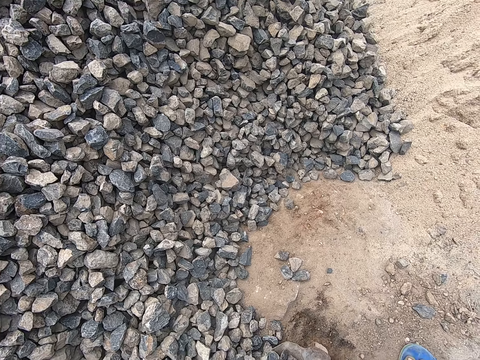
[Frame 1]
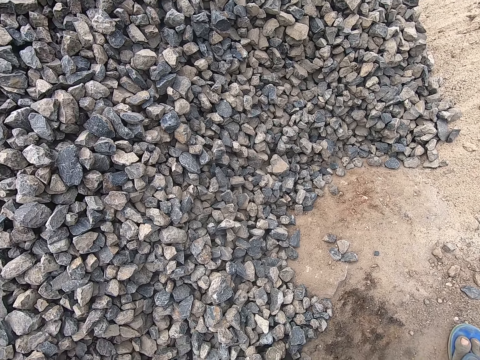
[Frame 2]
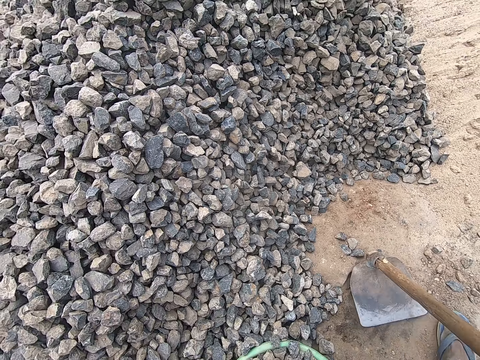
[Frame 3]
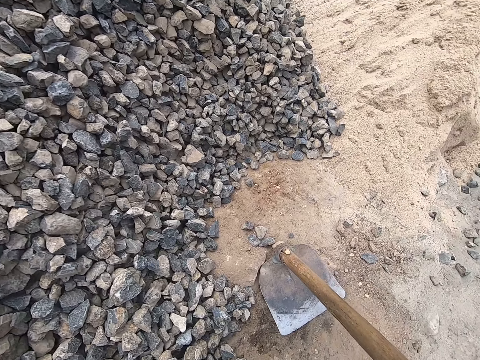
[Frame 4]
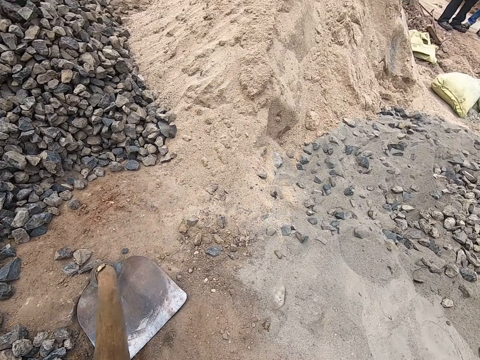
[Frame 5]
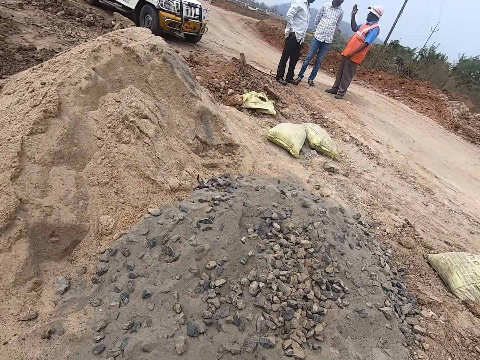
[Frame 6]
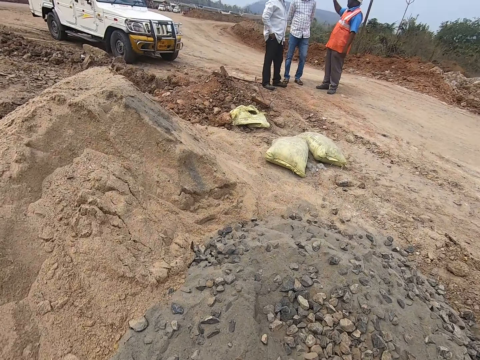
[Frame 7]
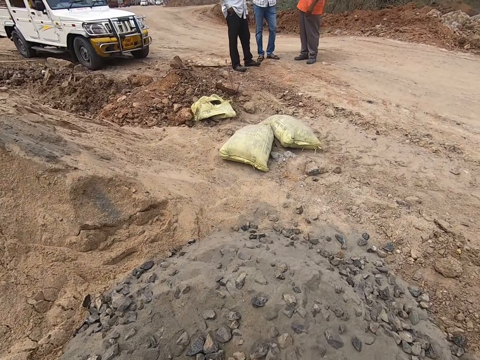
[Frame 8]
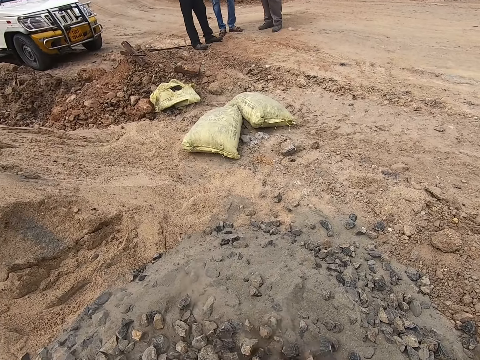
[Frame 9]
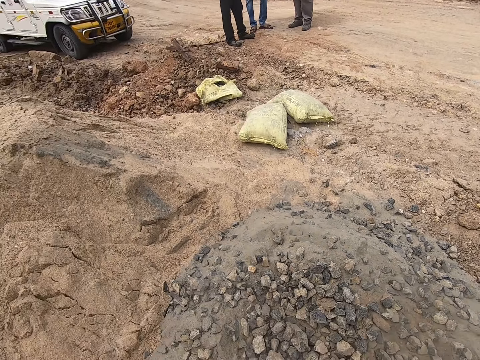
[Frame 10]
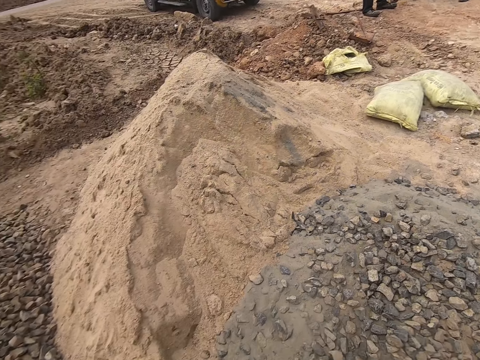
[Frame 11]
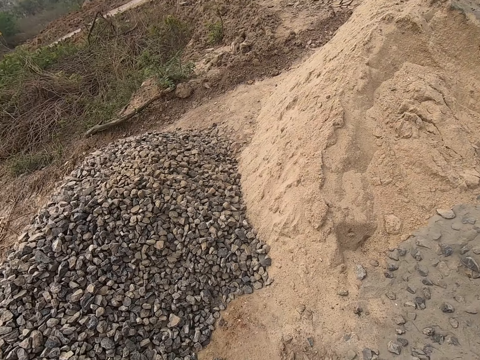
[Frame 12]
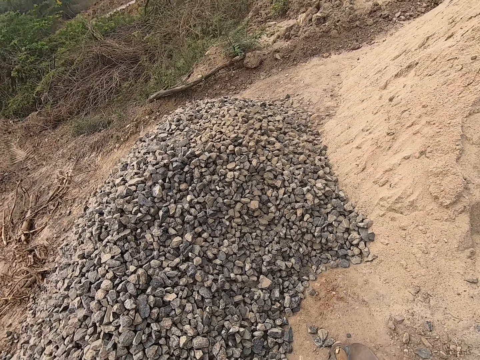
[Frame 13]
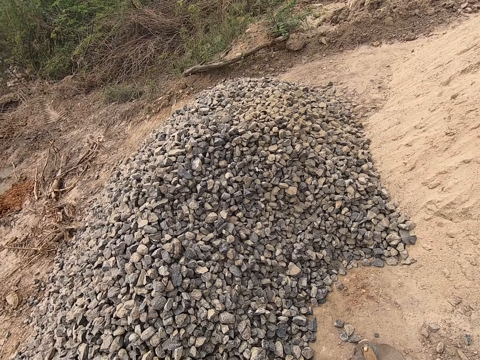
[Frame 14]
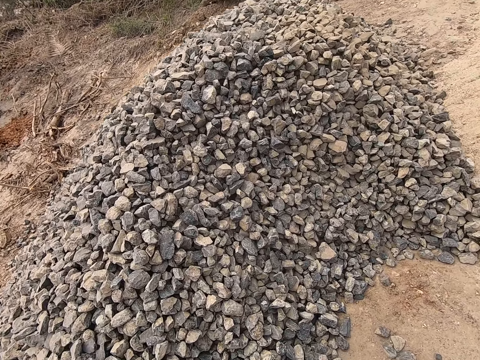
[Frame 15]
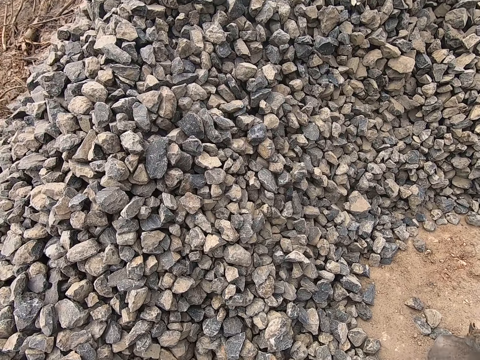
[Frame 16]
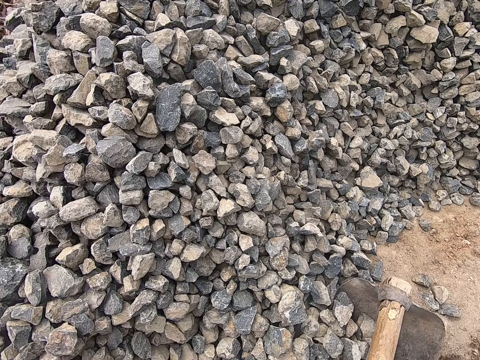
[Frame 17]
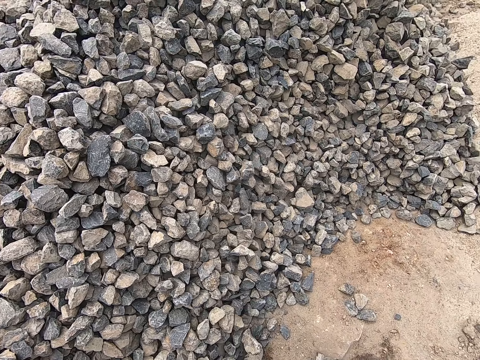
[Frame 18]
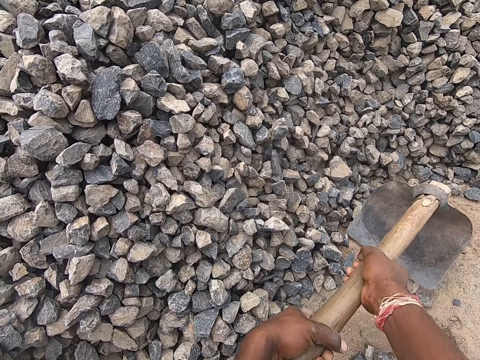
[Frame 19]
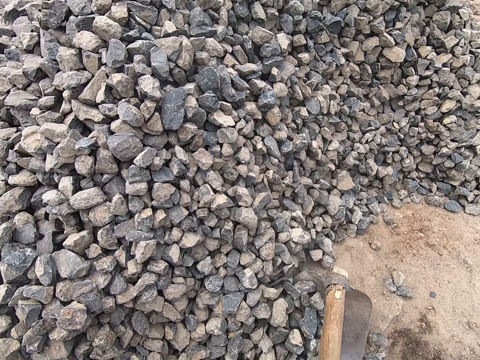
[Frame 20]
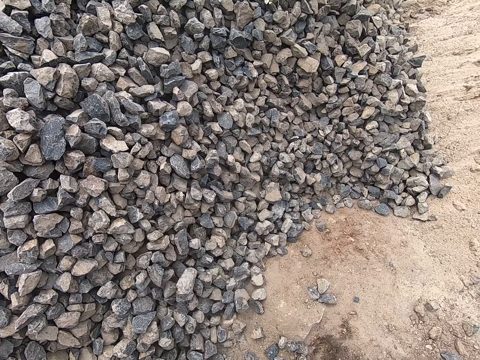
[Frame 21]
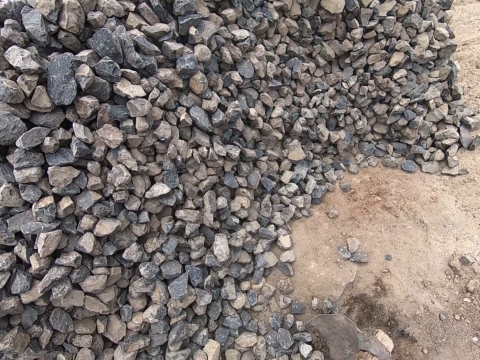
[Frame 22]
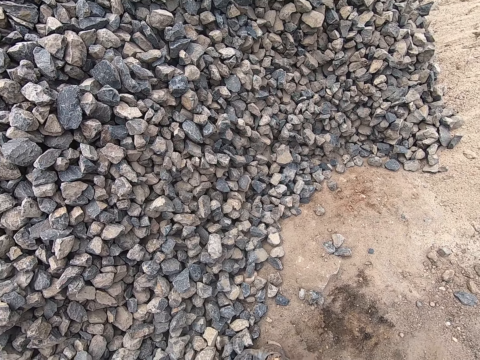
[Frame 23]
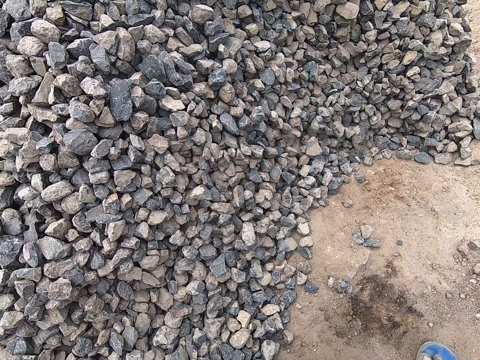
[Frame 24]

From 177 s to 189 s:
The camera wearer places the hoe on the ground. They walk around the area. They place gravel on the cement. They turn around the area. They walk around the area. They pour stones on the sand. They place gravel in the tray with the hoe.

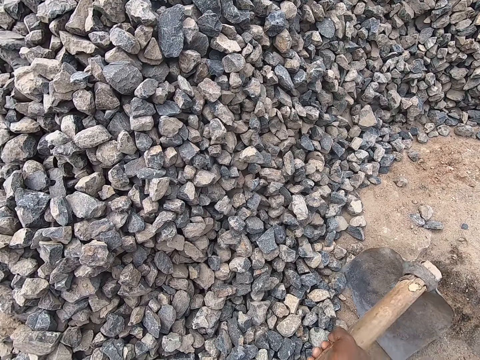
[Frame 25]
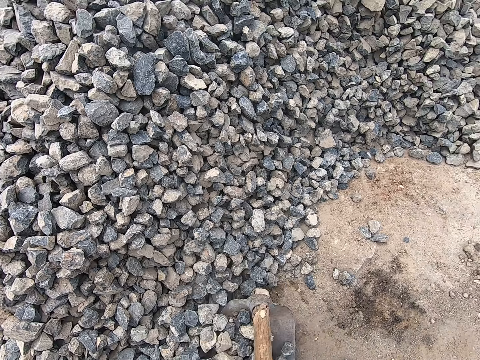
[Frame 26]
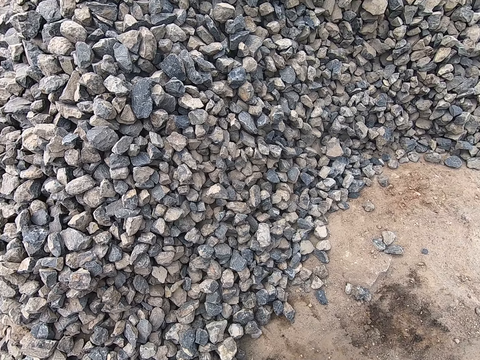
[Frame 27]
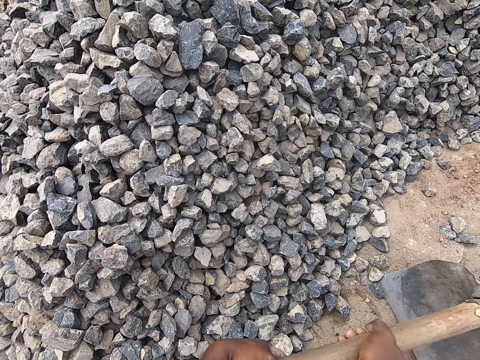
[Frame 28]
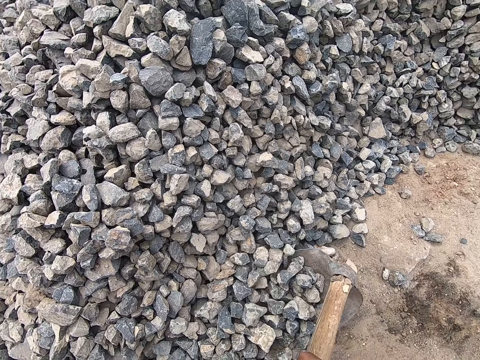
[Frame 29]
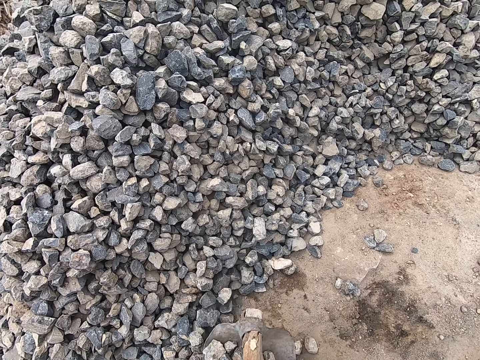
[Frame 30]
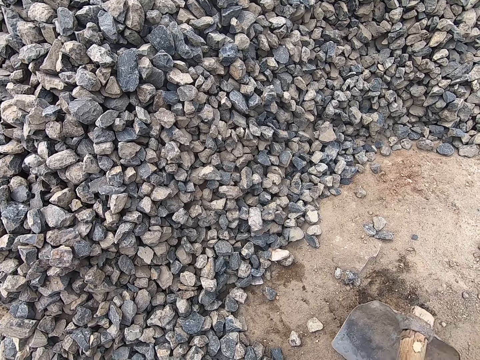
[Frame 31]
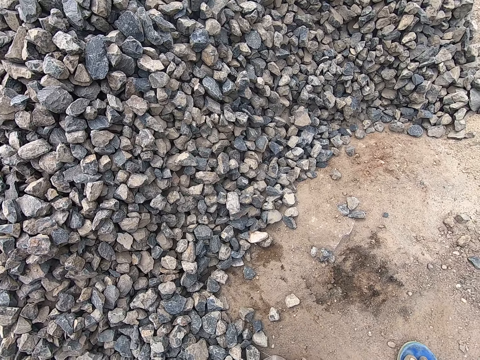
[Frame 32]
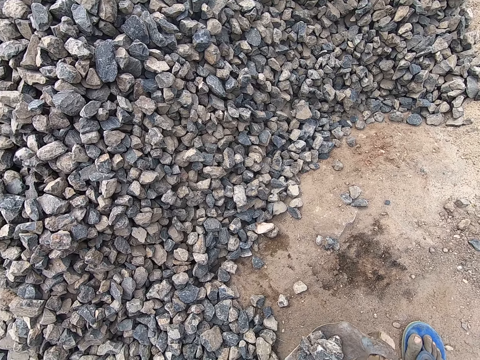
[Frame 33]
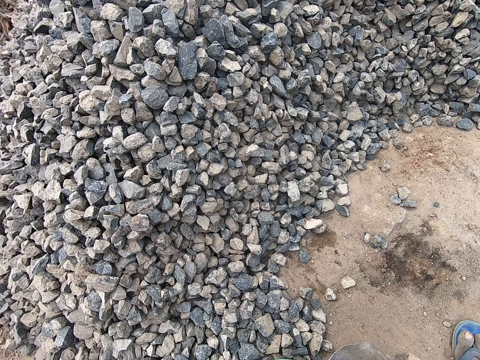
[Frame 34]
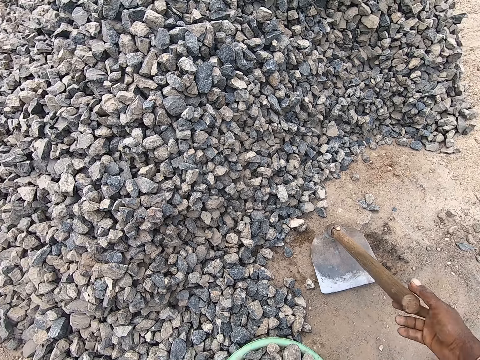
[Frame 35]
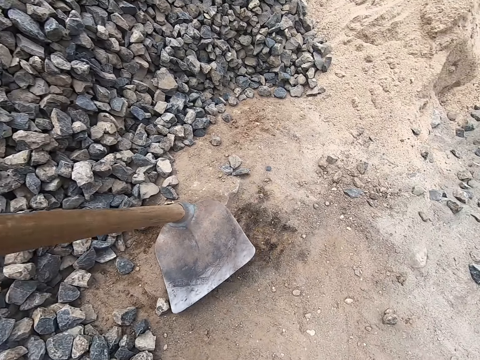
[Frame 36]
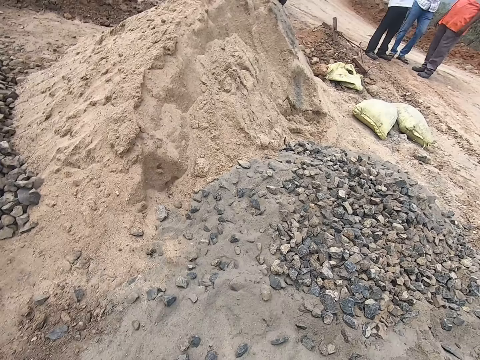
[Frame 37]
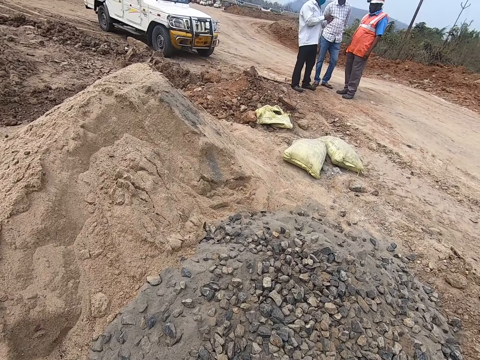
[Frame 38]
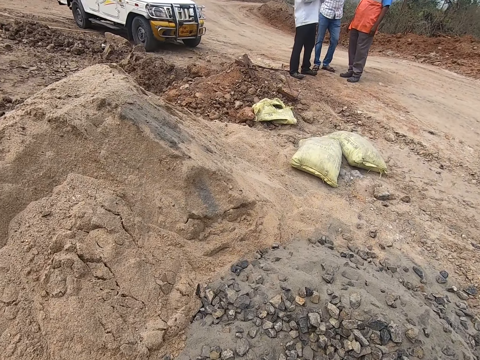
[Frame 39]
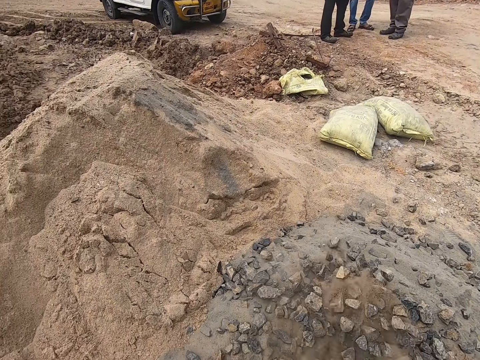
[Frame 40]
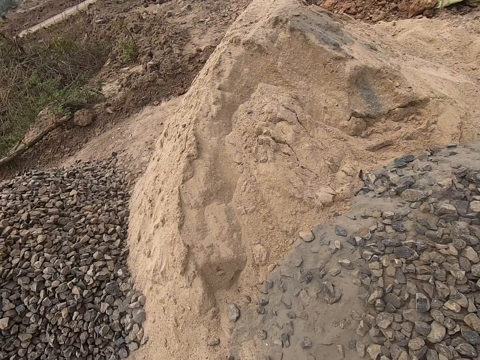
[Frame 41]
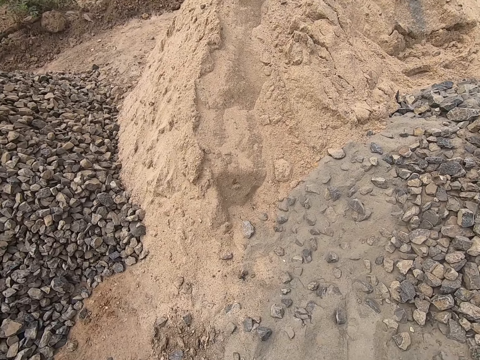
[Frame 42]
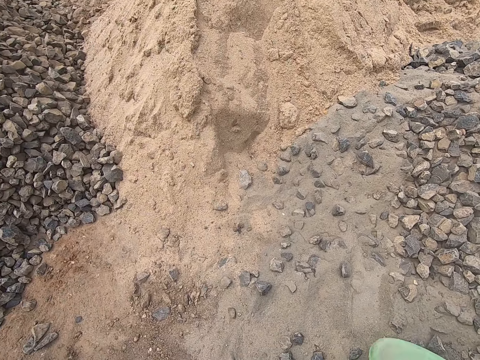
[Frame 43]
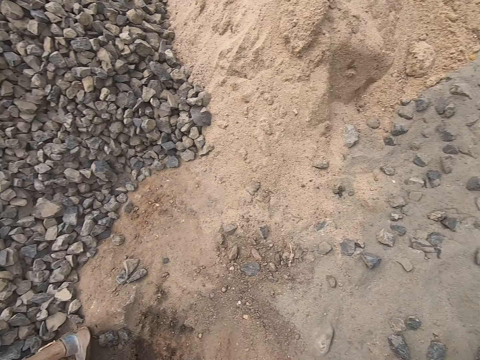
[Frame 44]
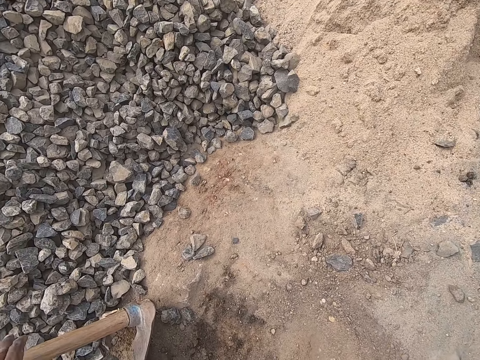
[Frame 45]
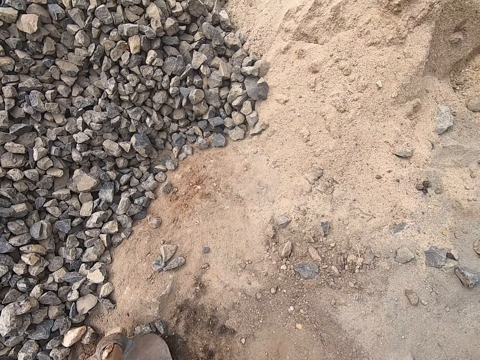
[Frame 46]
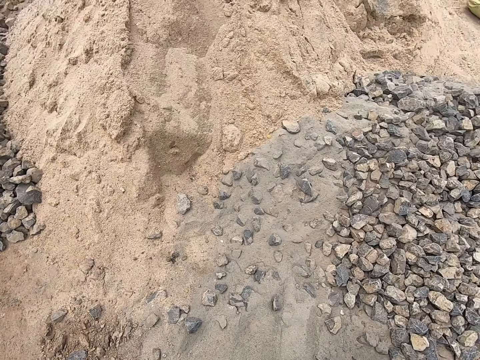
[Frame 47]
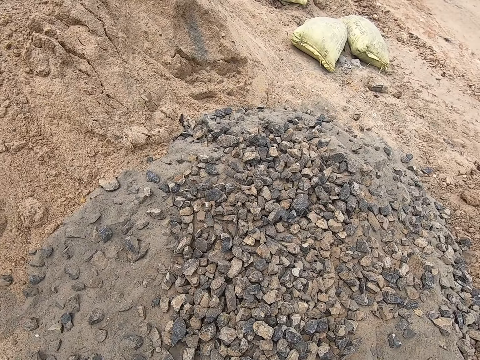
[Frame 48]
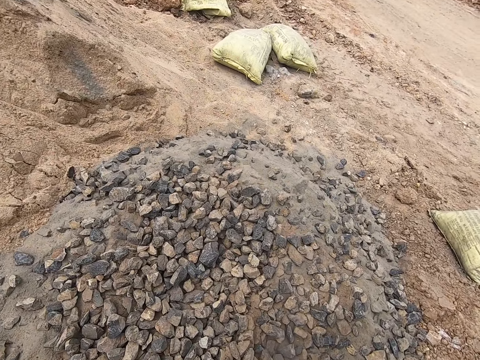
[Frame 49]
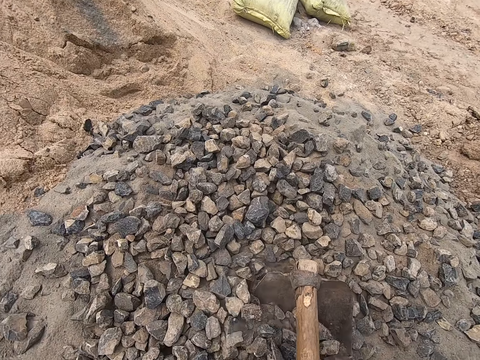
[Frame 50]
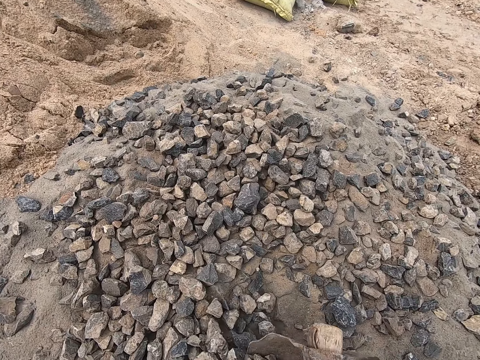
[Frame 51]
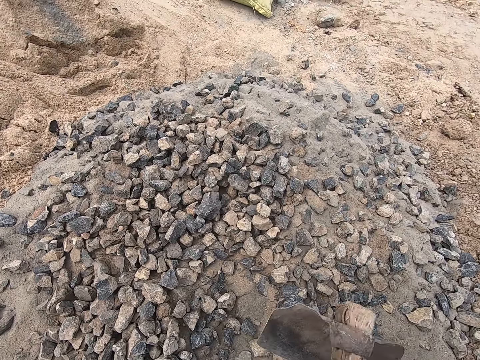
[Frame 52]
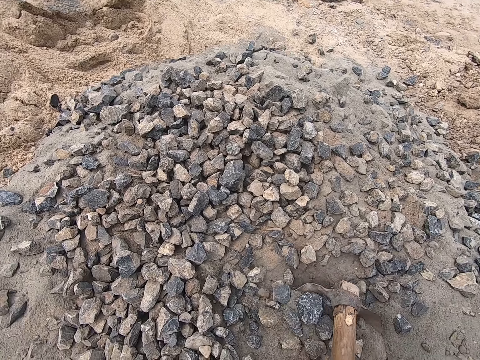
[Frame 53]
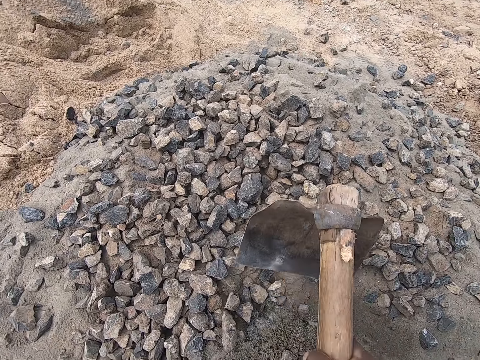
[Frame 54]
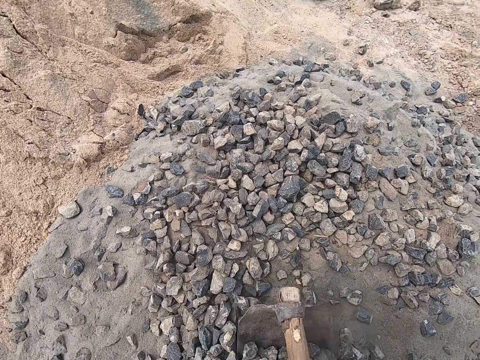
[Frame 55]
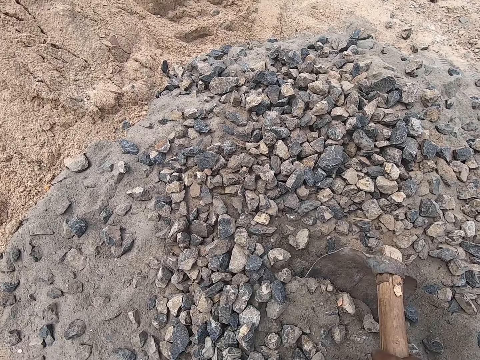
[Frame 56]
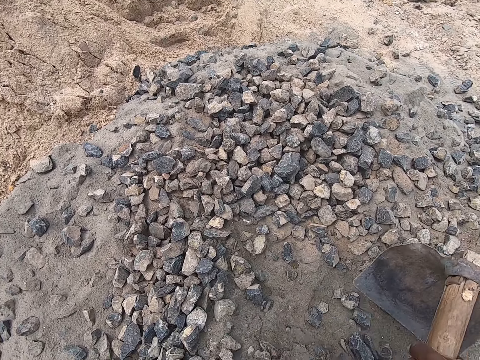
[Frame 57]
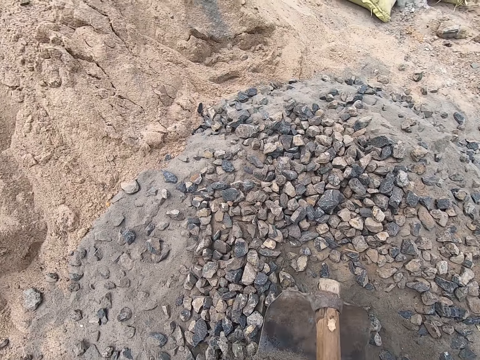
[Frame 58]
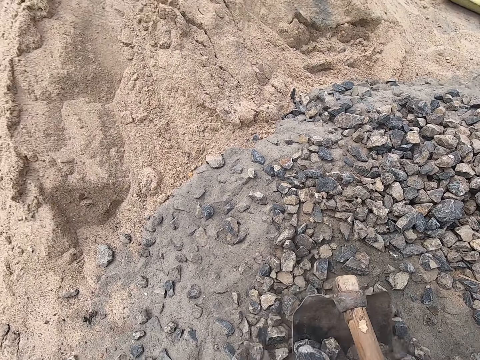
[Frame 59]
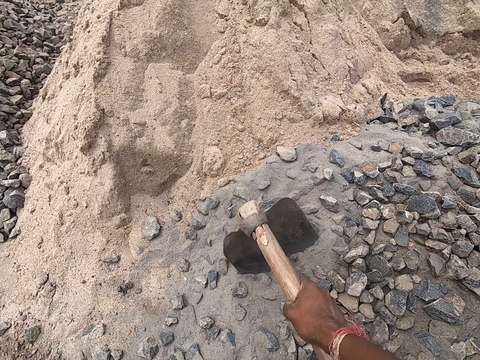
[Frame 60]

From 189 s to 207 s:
The camera wearer puts stones in the basin. They place the hoe on the ground. They move around the area. They place gravel in the cement. They turn around the area. They move around the area. They pick the hoe from the ground. They turn around the area. They spread gravel with the hoe. They place gravel in the tray with the hoe. They mix stones with the sand.
